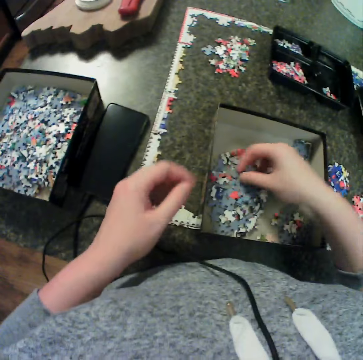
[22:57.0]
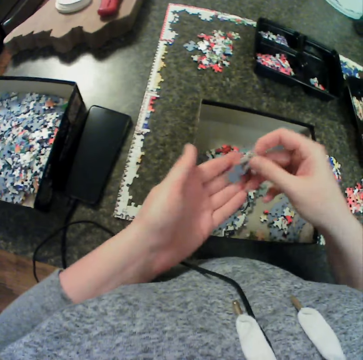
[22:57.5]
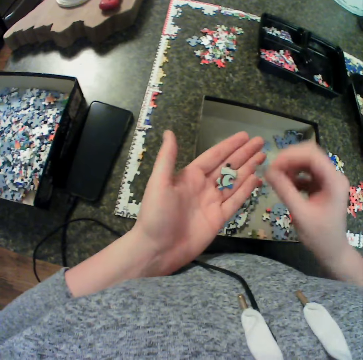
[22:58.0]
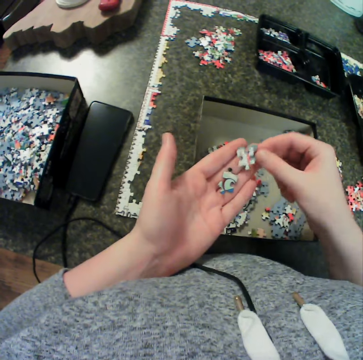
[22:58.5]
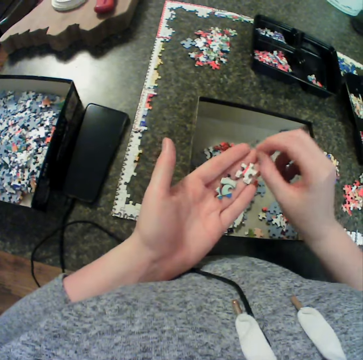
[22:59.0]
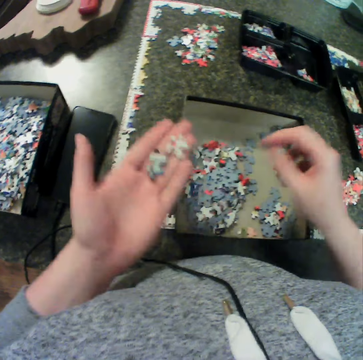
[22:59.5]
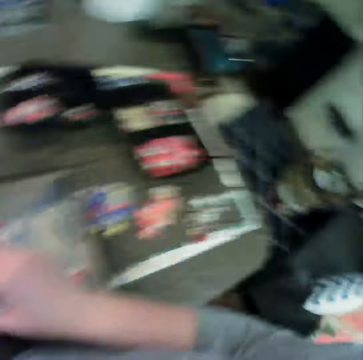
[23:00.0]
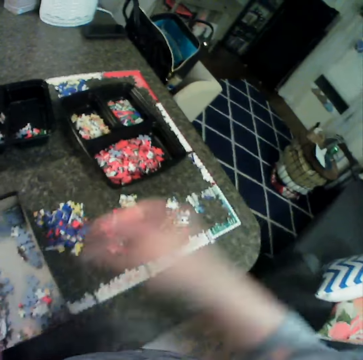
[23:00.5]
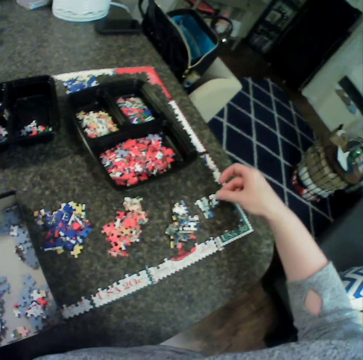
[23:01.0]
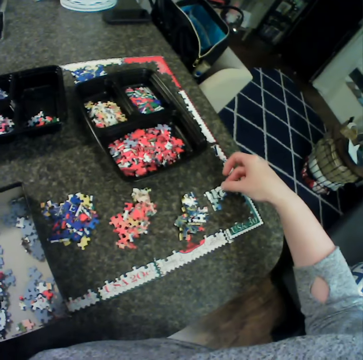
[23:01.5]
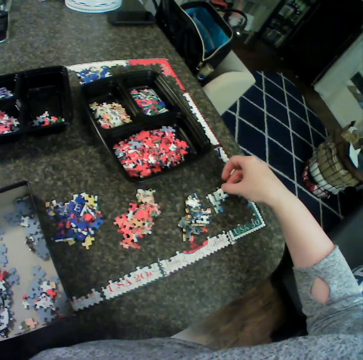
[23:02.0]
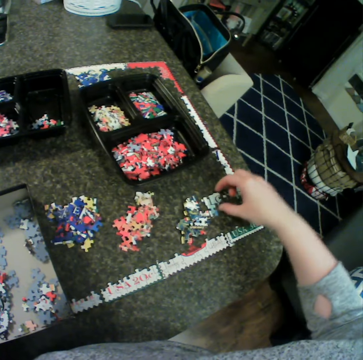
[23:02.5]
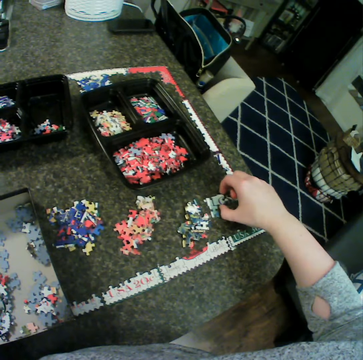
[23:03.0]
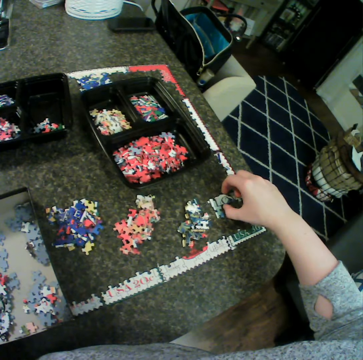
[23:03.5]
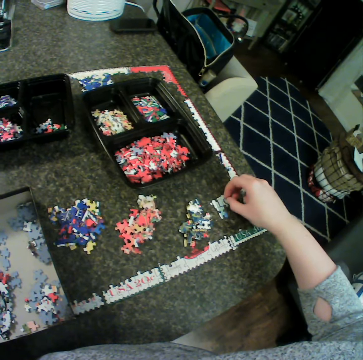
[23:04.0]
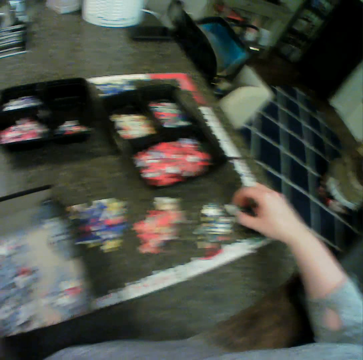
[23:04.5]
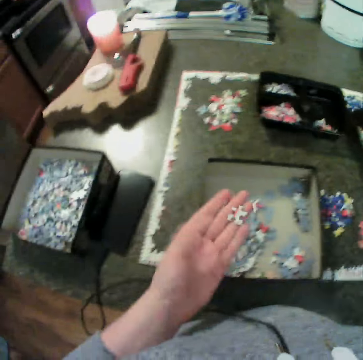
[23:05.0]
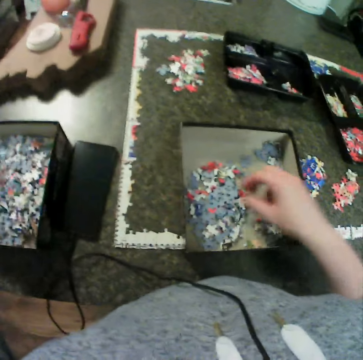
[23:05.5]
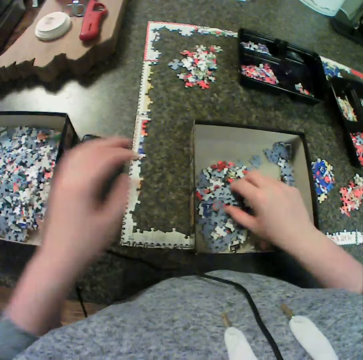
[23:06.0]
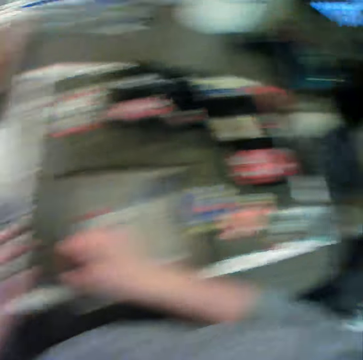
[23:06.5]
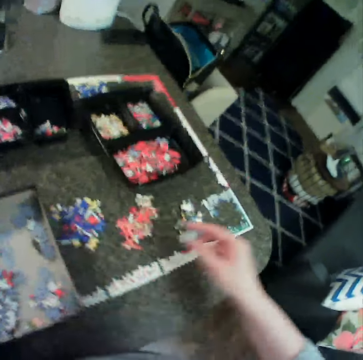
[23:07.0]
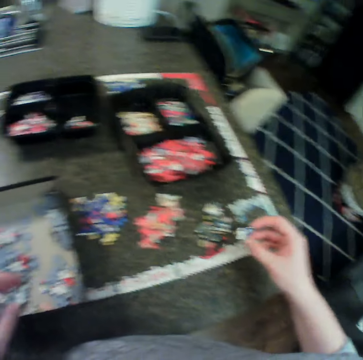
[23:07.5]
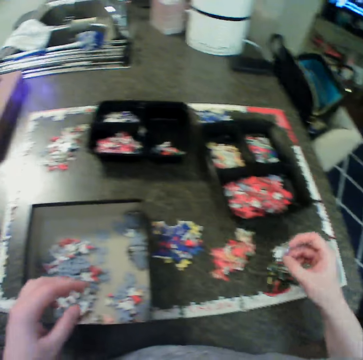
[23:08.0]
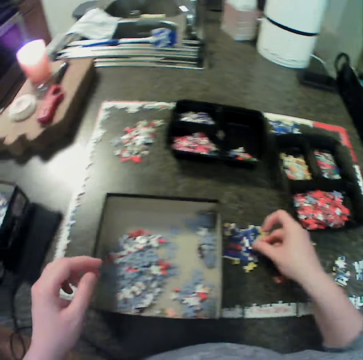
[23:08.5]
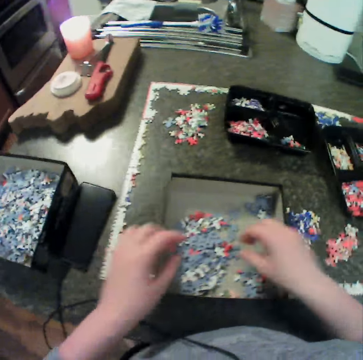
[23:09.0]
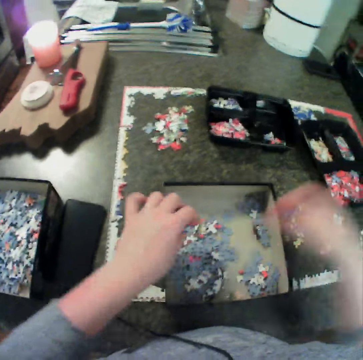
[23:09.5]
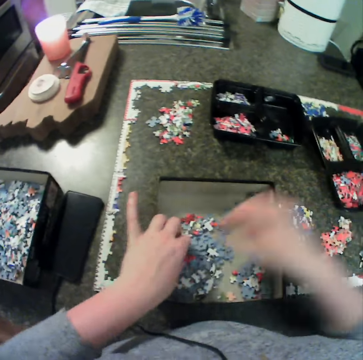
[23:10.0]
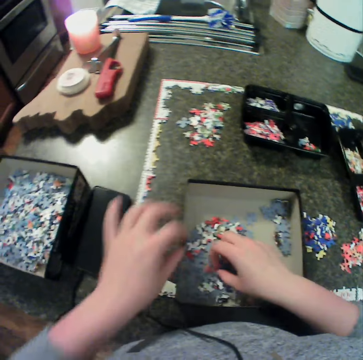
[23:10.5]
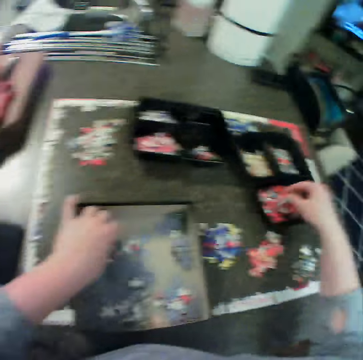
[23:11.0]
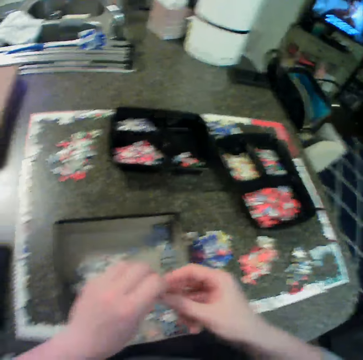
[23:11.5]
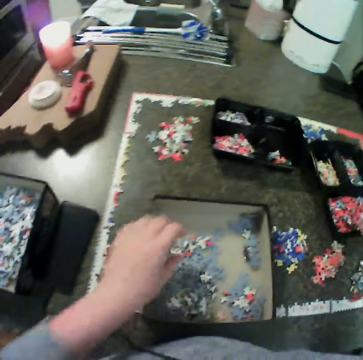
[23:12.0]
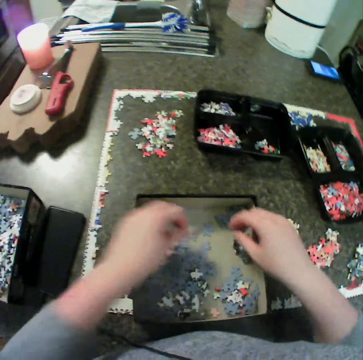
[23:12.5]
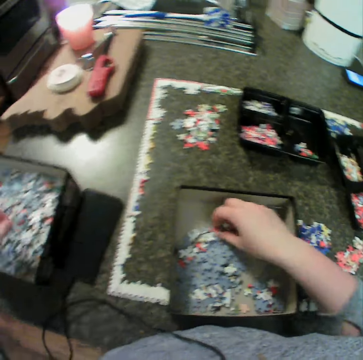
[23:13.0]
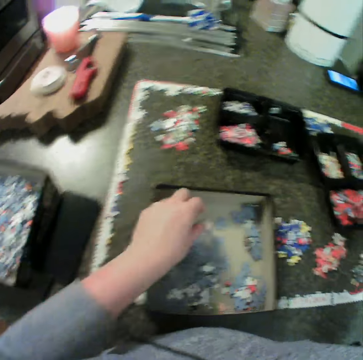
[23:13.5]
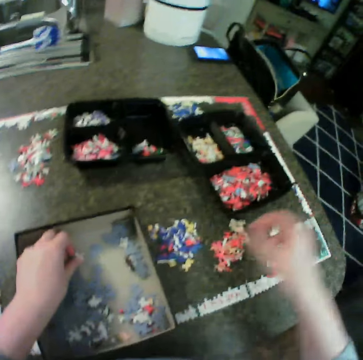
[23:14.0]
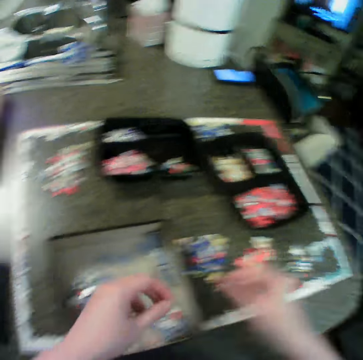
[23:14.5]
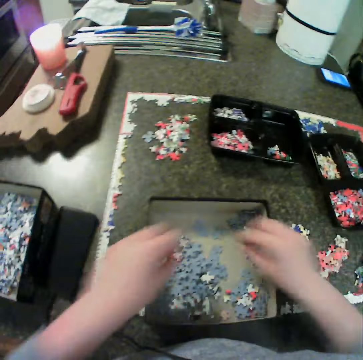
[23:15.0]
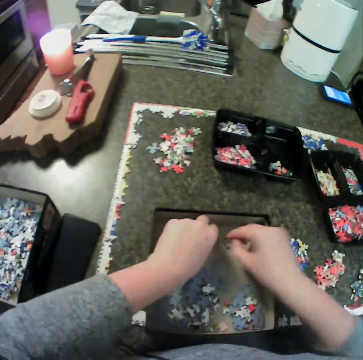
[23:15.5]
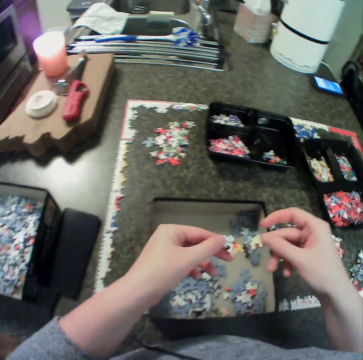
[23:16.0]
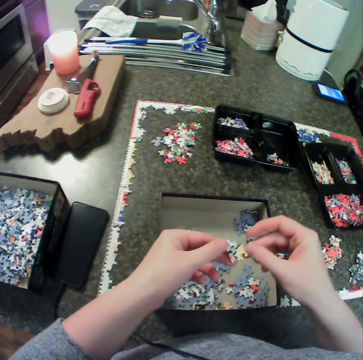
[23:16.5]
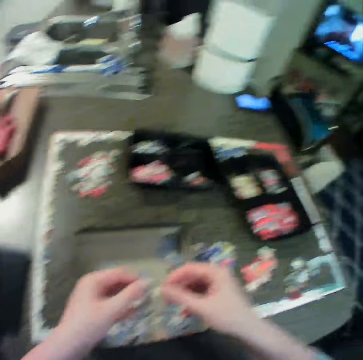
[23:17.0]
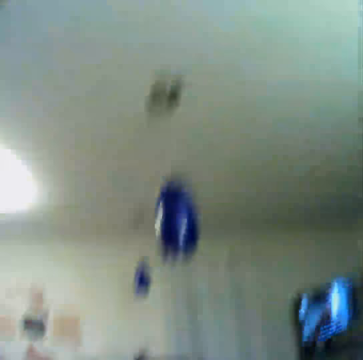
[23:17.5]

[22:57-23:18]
The camera wearer picks a piece of the puzzle with the right hand. They put puzzle pieces on the other hand, put the puzzle pieces on the hand, drop the puzzle pieces and pick the puzzle pieces. They drop the puzzle with the right on the table. They fit the puzzle pieces, hold the puzzle pieces, rest a hand on the puzzle pieces, drop the puzzle piece, touch the puzzle pieces, pick the puzzle pieces and move the puzzle piece. They move the puzzle piece again. They drop the puzzle piece, pick the puzzle piece, drop the puzzle piece and touch the puzzle pieces. They pick a piece of the puzzle with the right hand. They move the left hand. They drop the puzzle with the right. They hold the puzzle piece with the other hand, drop the puzzle pieces and pick the puzzle pieces. They pick the puzzle pieces again. They drop the puzzle pieces, pick the puzzle pieces, hold the puzzle piece with the other hand and drop the puzzle piece. They pick the puzzles with both hands. They hold the puzzle pieces with the other hand.

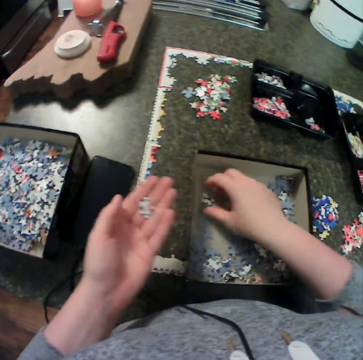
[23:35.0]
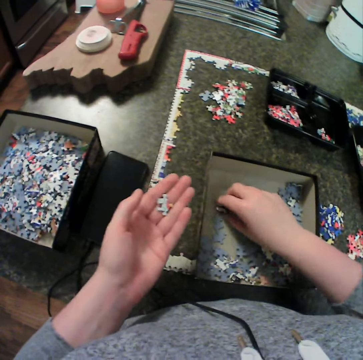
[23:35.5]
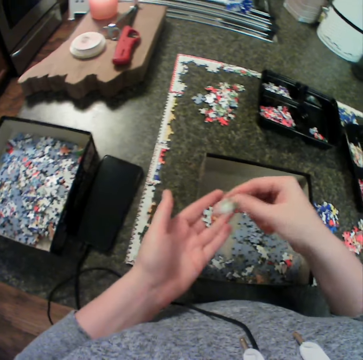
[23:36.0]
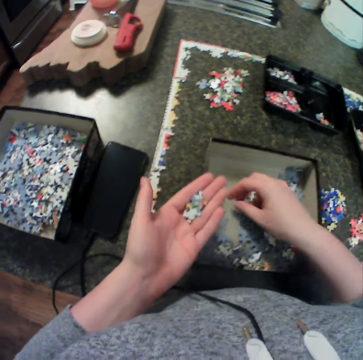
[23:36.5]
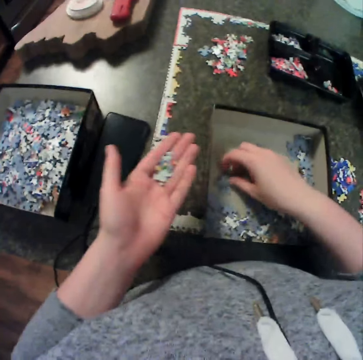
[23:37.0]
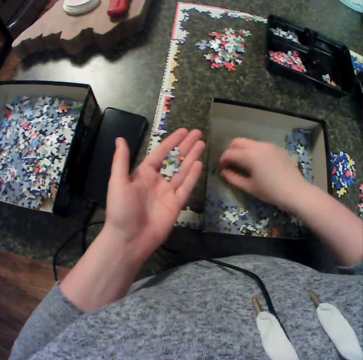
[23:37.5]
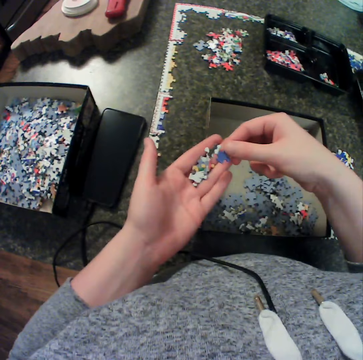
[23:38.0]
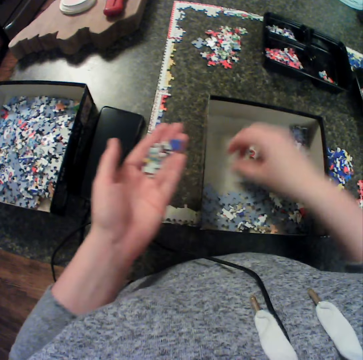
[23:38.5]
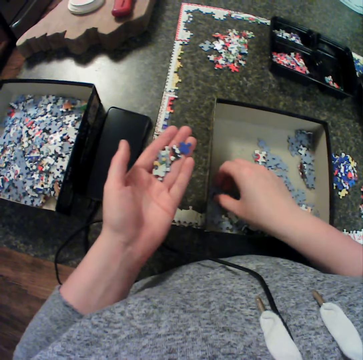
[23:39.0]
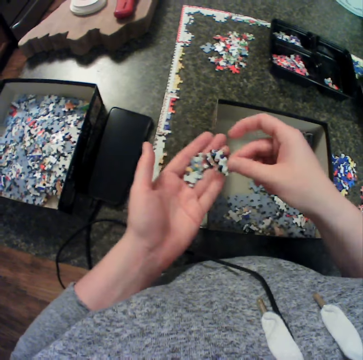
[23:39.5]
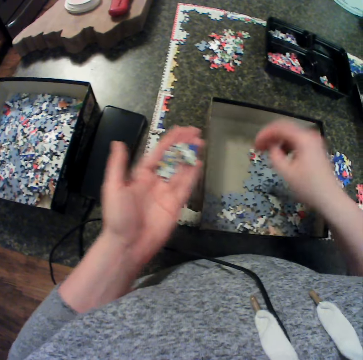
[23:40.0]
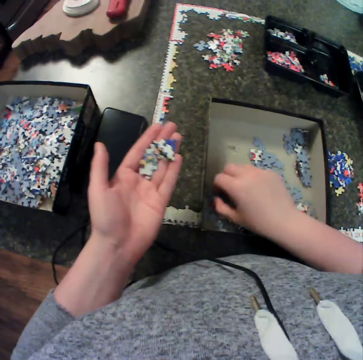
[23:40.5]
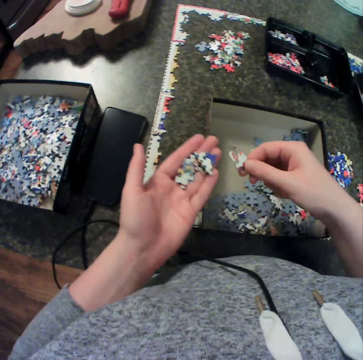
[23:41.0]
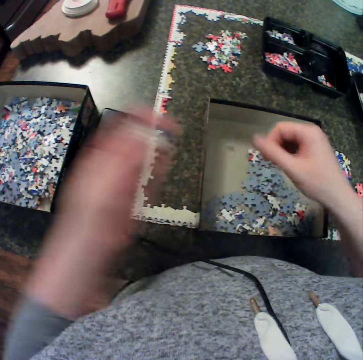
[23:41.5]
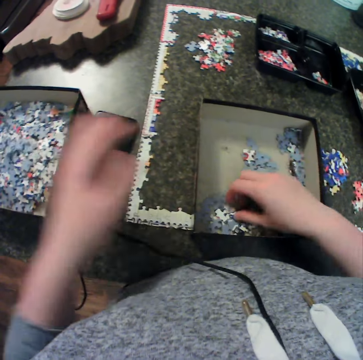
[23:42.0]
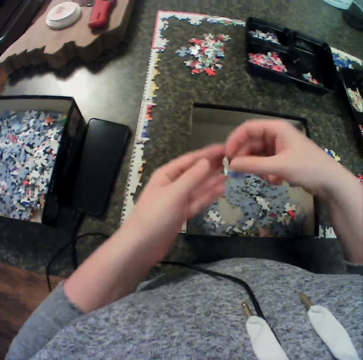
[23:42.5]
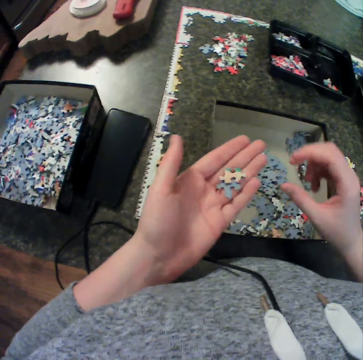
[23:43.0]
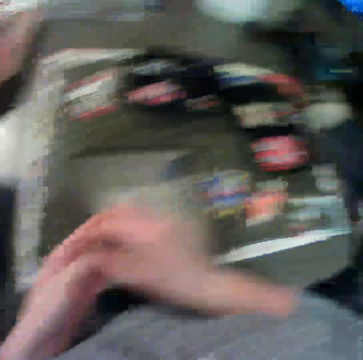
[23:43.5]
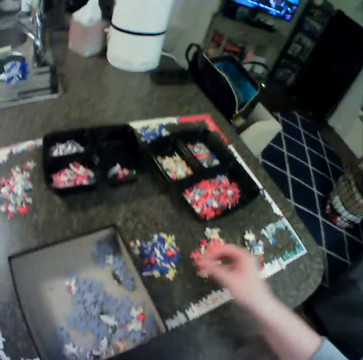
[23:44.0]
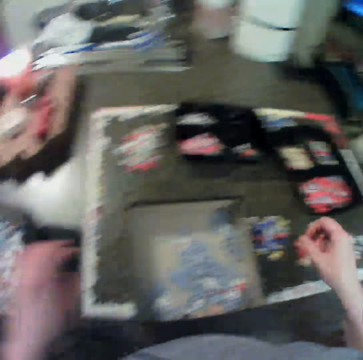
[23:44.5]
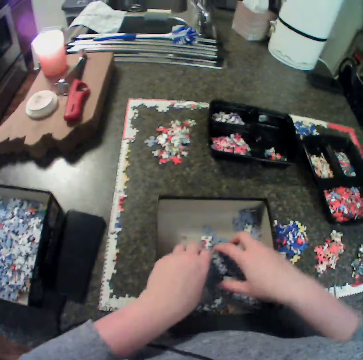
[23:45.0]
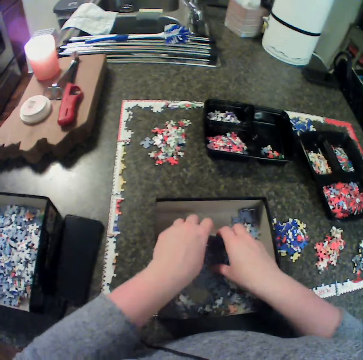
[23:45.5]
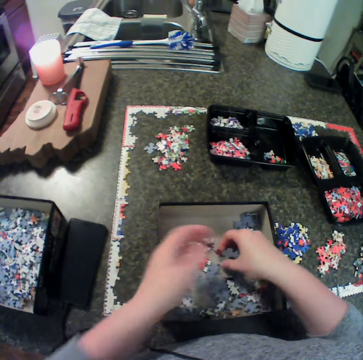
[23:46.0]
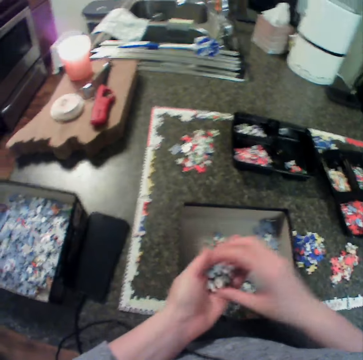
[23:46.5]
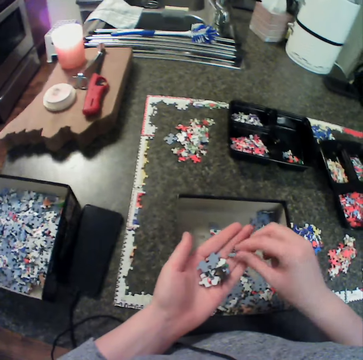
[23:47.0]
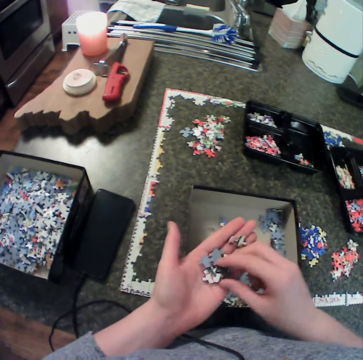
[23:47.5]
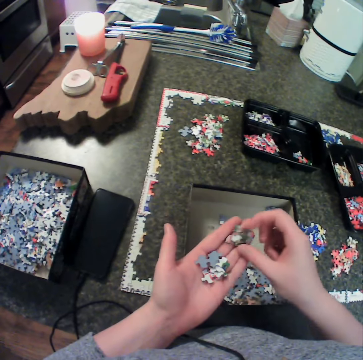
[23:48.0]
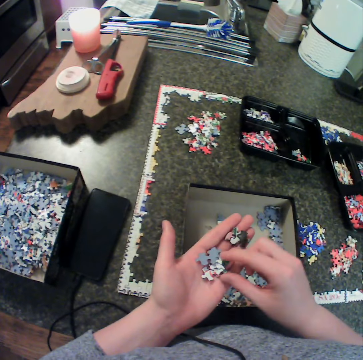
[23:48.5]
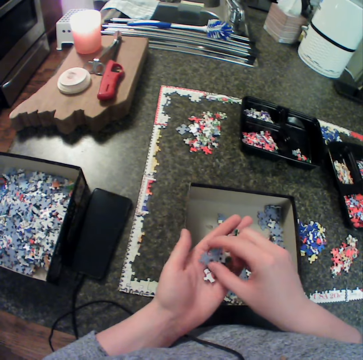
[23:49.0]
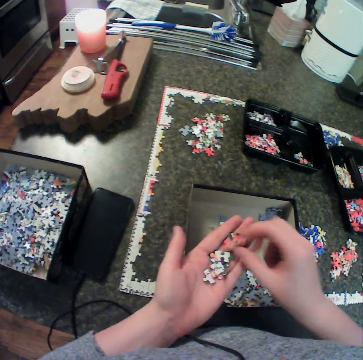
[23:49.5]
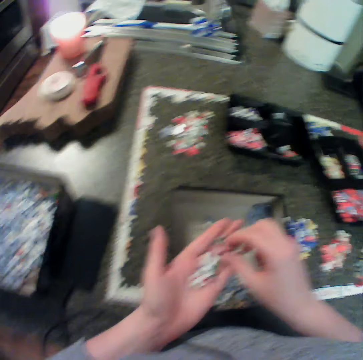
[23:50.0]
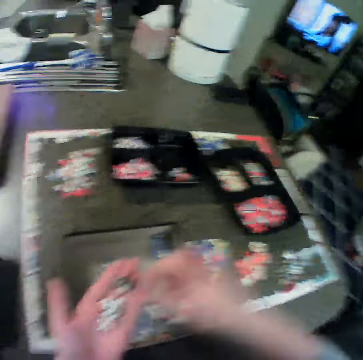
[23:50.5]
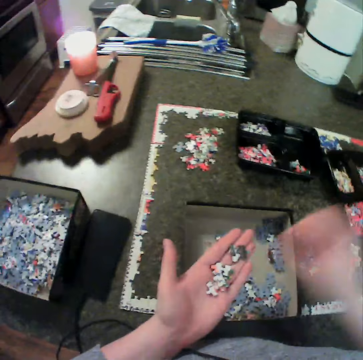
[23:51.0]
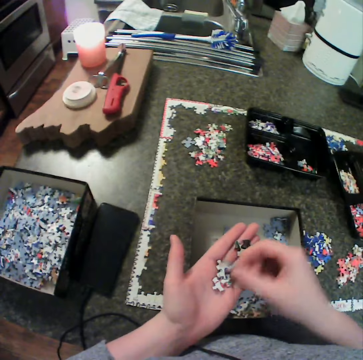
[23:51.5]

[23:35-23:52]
The camera wearer puts puzzle pieces on the other hand, picks a puzzle piece, puts the puzzle piece on the other hand, collects the puzzle piece, drops the puzzle piece on the hand, collects the puzzle piece, drops the puzzle piece on the hand, picks the puzzle piece and holds the puzzle piece with the other hand. They drop a piece of the puzzle with the left hand. They pick the puzzle pieces, hold the puzzle pieces with the other hand, drop the puzzle piece on the hand, take the puzzle piece, drop the puzzle pieces and collect the puzzle pieces. They shuffle a piece of the puzzle with the left hand. They put the puzzle pieces on the other hand, turn the puzzle piece, pick the puzzle piece and put the puzzle piece down. They arrange the puzzles on the left hand. They pick the puzzle piece, put the puzzle piece down, pick the puzzle piece, drop the puzzle piece and move the puzzle piece.
